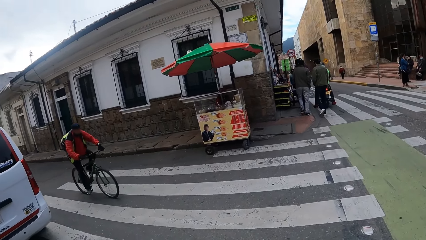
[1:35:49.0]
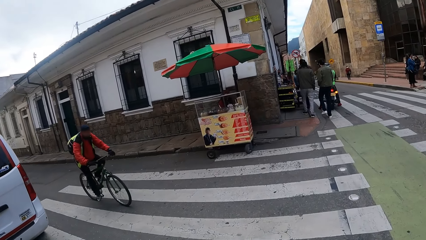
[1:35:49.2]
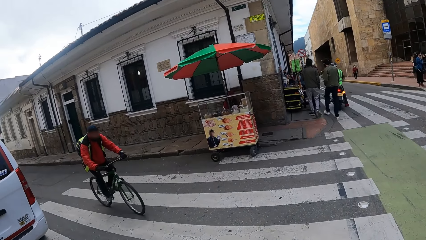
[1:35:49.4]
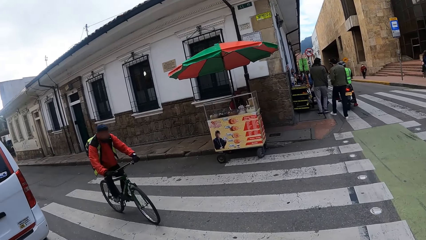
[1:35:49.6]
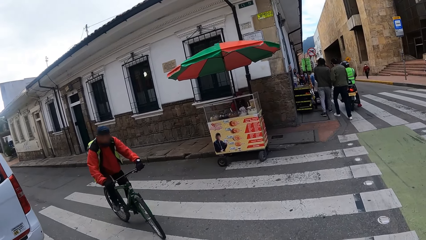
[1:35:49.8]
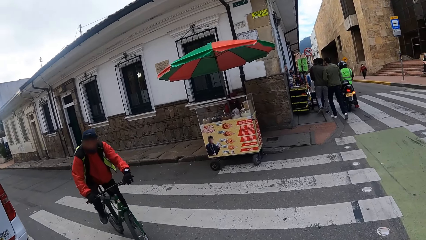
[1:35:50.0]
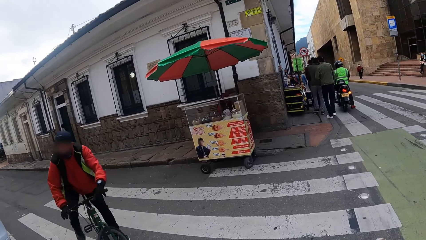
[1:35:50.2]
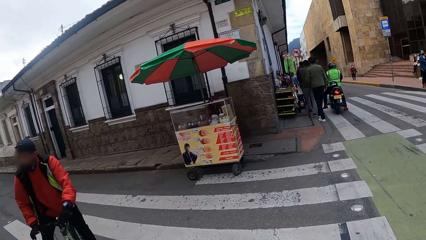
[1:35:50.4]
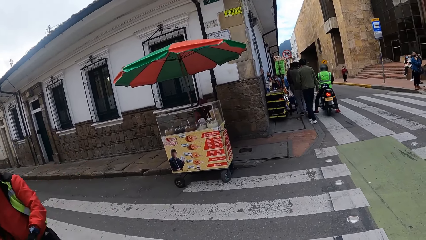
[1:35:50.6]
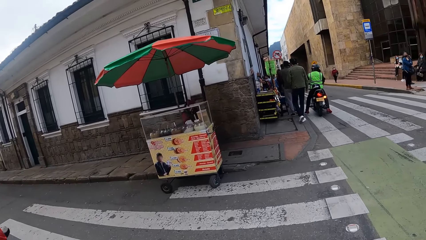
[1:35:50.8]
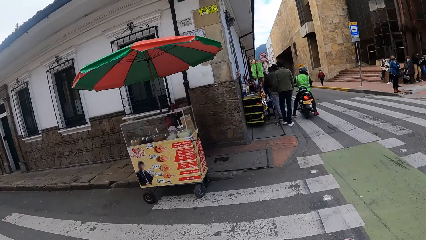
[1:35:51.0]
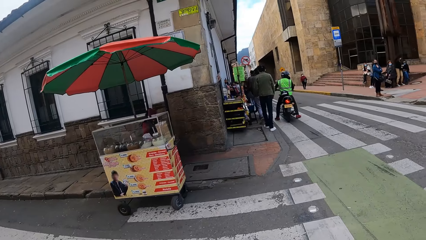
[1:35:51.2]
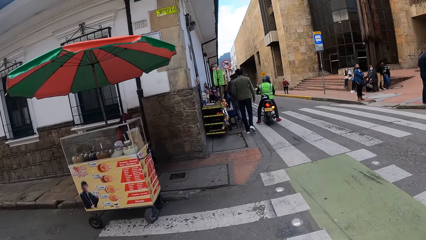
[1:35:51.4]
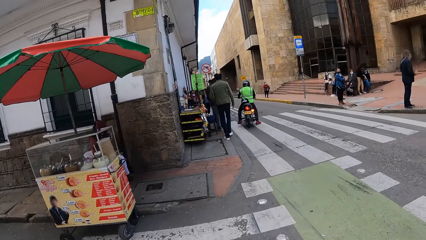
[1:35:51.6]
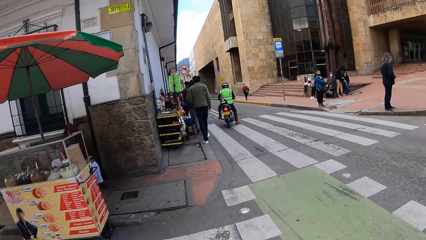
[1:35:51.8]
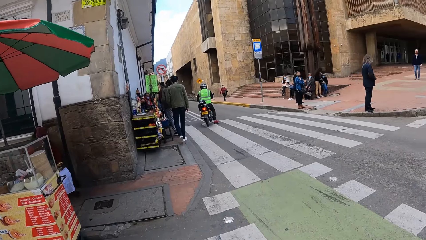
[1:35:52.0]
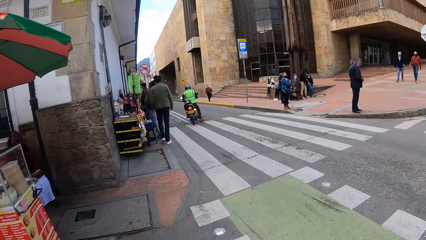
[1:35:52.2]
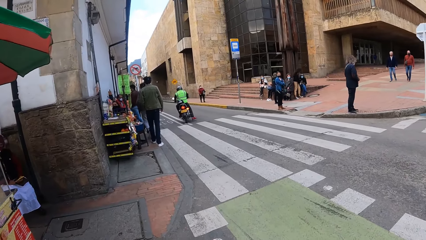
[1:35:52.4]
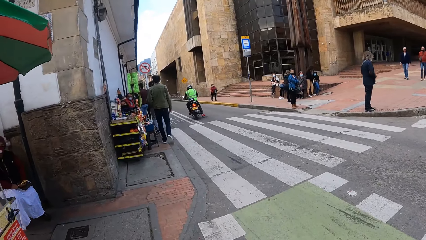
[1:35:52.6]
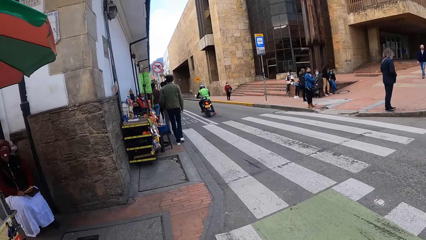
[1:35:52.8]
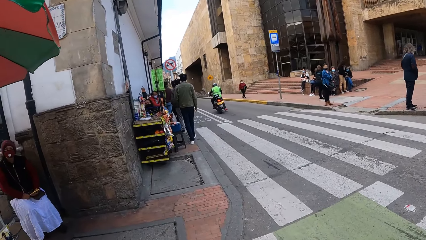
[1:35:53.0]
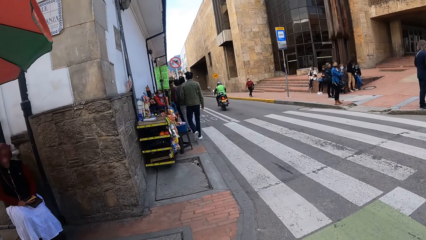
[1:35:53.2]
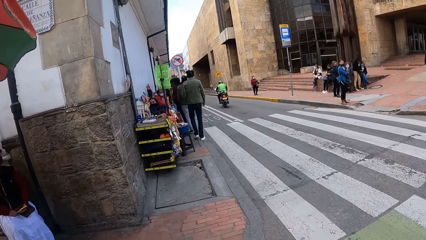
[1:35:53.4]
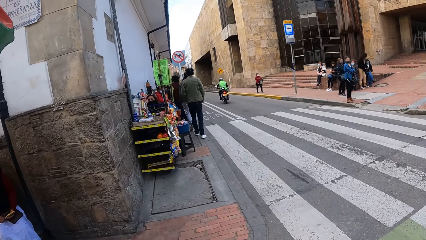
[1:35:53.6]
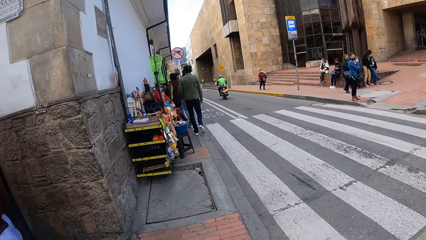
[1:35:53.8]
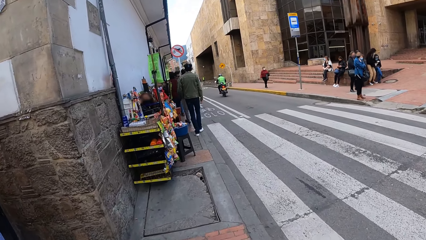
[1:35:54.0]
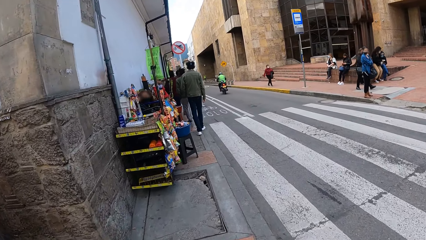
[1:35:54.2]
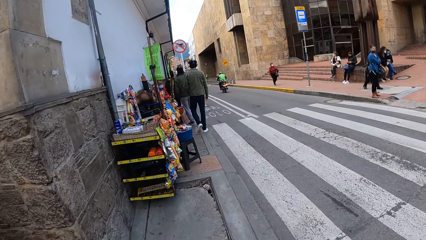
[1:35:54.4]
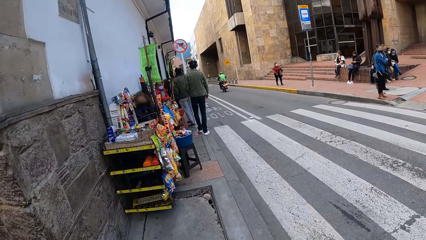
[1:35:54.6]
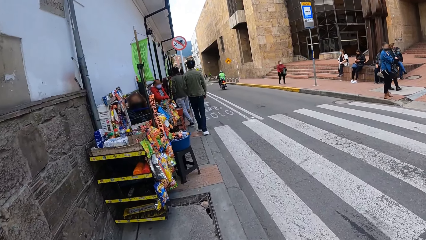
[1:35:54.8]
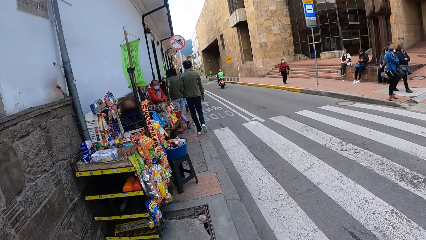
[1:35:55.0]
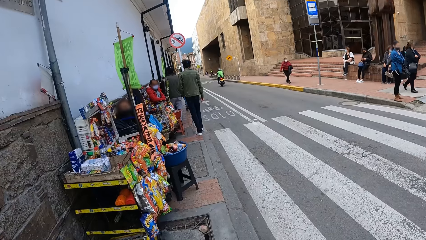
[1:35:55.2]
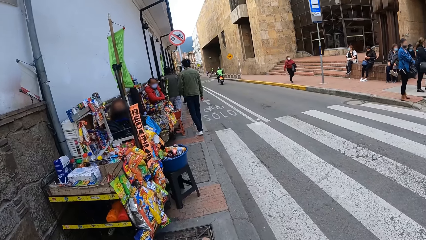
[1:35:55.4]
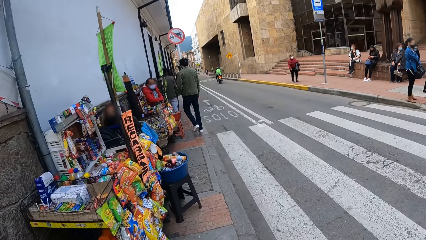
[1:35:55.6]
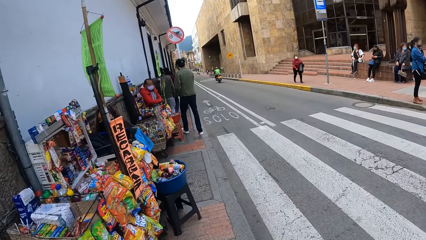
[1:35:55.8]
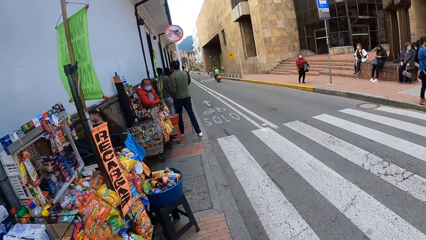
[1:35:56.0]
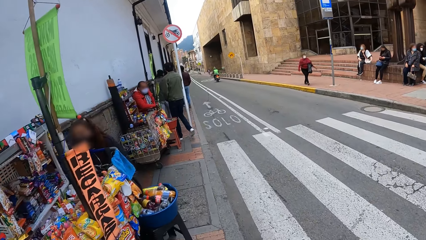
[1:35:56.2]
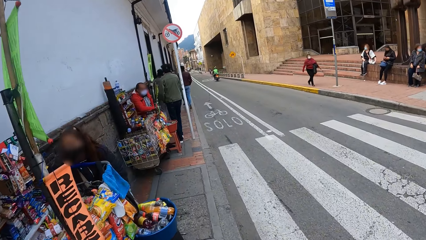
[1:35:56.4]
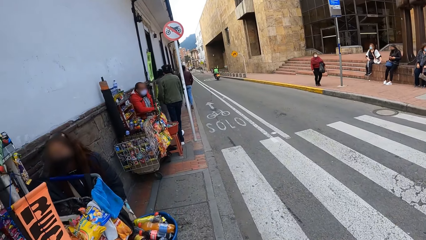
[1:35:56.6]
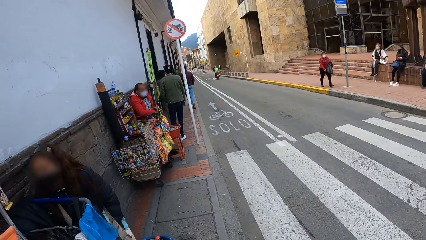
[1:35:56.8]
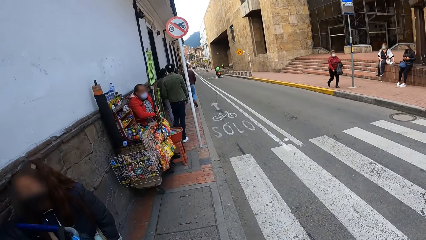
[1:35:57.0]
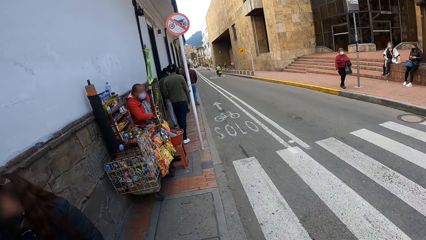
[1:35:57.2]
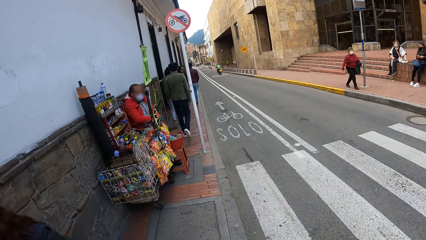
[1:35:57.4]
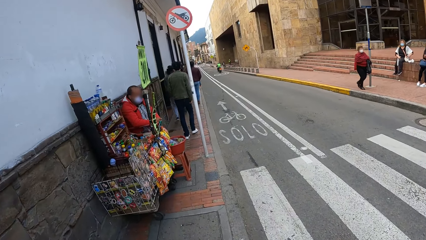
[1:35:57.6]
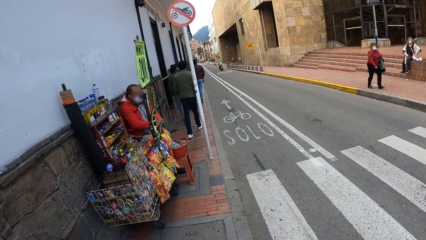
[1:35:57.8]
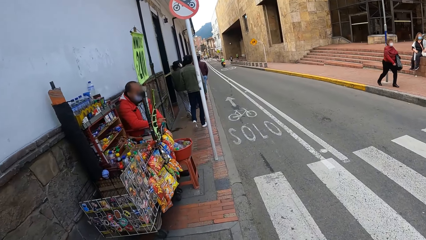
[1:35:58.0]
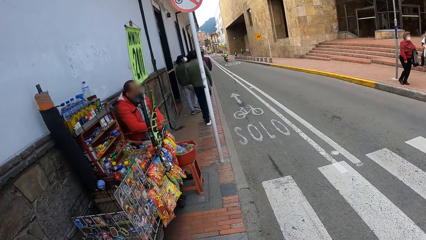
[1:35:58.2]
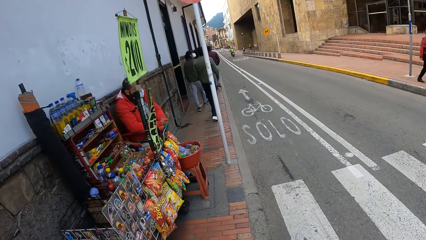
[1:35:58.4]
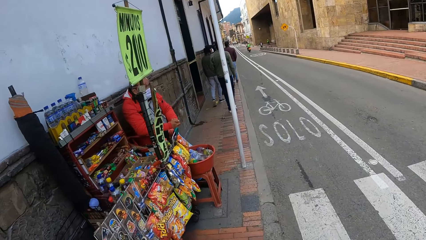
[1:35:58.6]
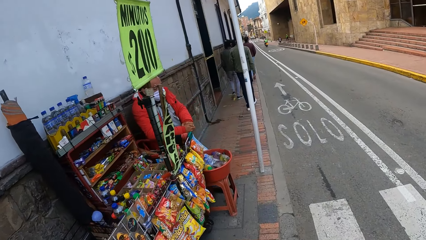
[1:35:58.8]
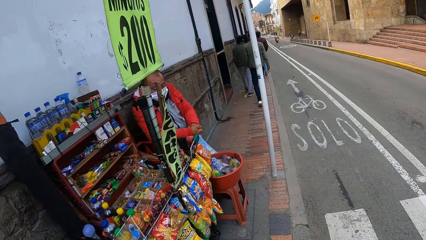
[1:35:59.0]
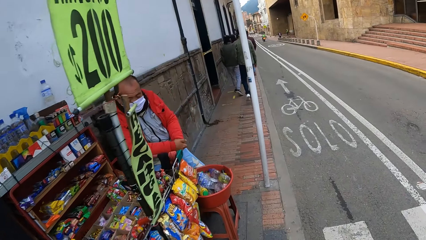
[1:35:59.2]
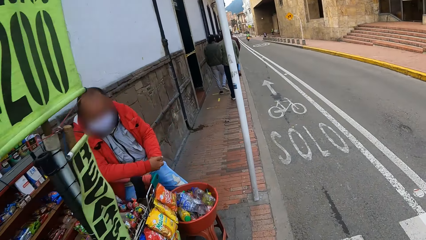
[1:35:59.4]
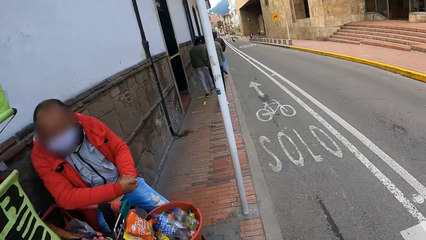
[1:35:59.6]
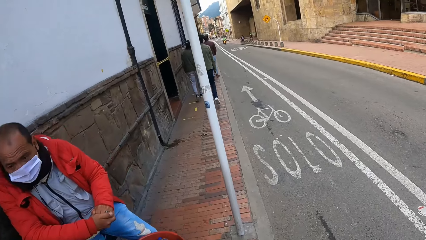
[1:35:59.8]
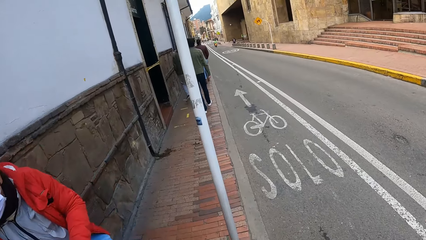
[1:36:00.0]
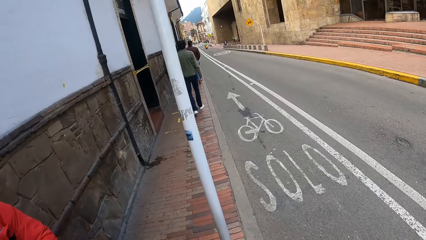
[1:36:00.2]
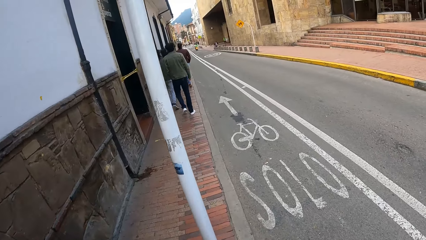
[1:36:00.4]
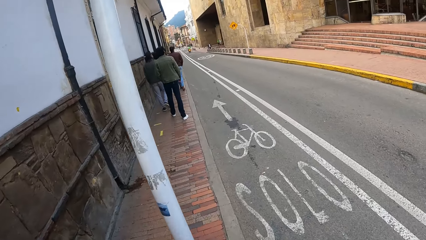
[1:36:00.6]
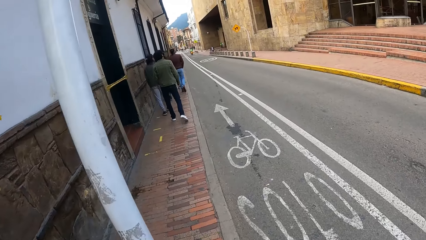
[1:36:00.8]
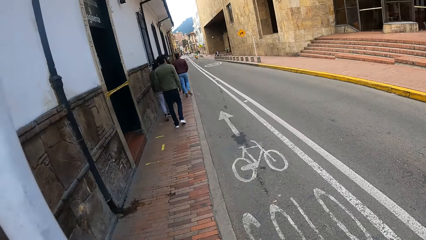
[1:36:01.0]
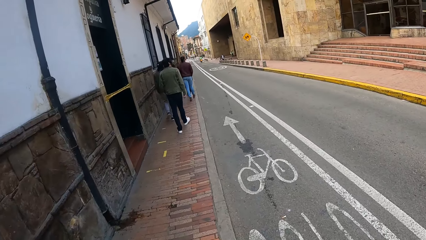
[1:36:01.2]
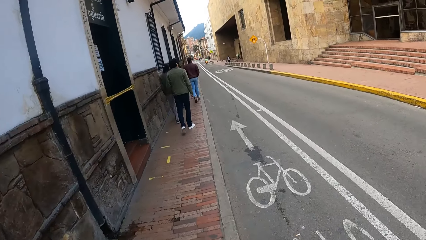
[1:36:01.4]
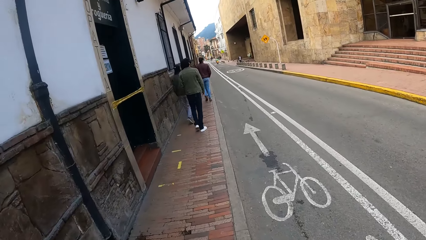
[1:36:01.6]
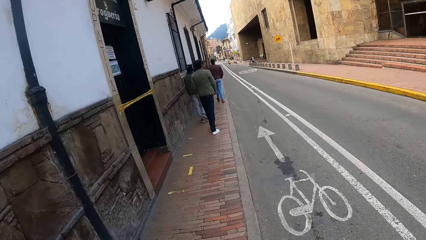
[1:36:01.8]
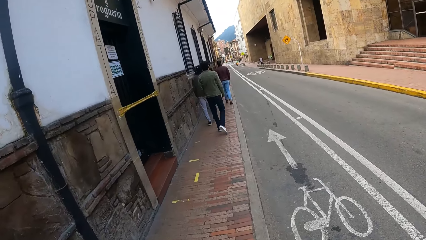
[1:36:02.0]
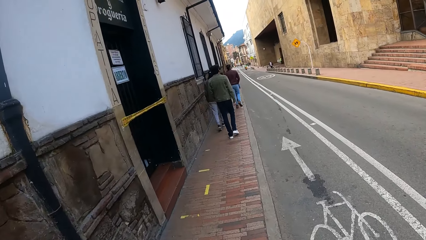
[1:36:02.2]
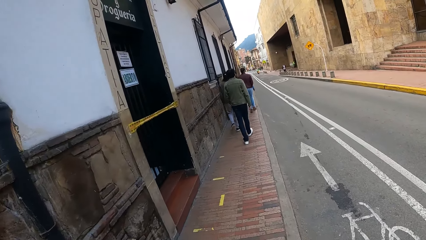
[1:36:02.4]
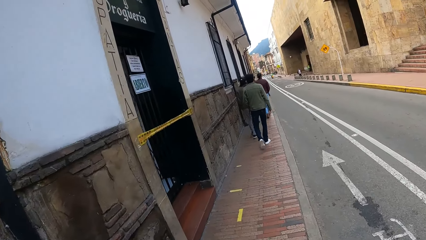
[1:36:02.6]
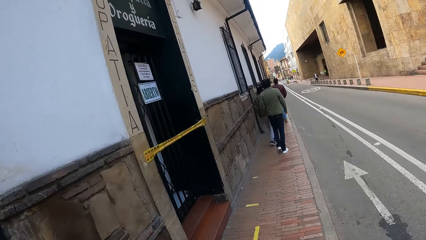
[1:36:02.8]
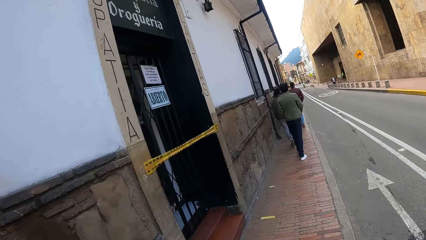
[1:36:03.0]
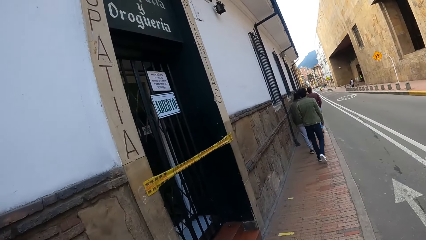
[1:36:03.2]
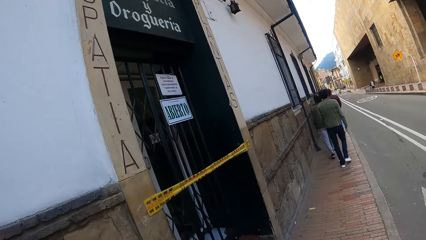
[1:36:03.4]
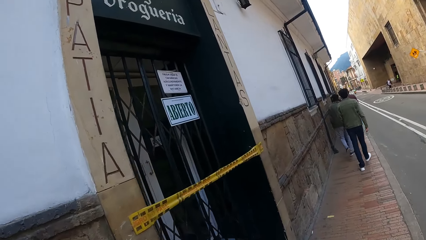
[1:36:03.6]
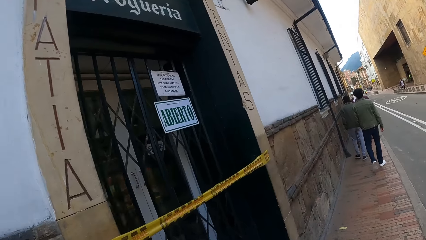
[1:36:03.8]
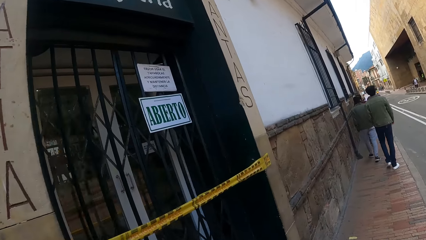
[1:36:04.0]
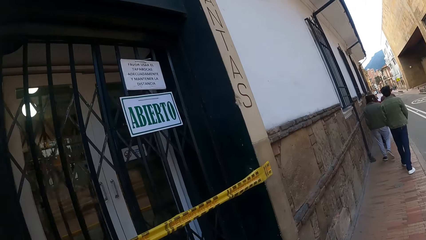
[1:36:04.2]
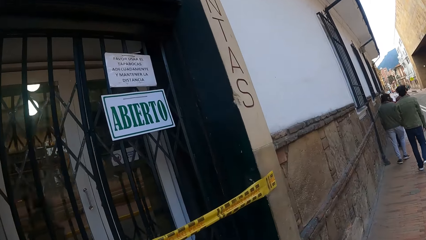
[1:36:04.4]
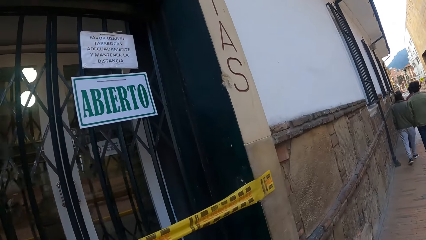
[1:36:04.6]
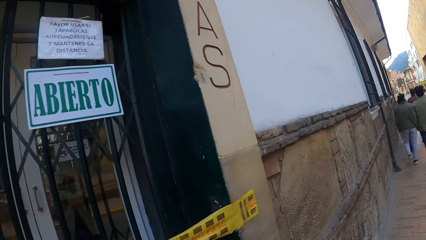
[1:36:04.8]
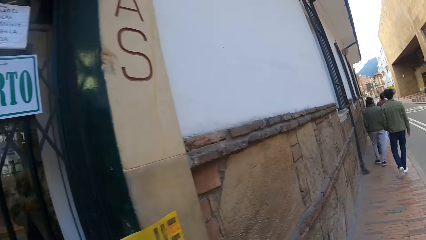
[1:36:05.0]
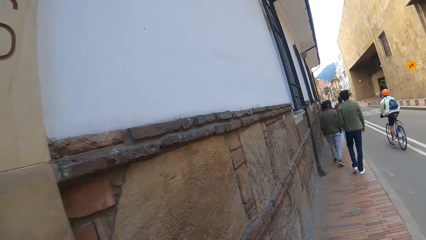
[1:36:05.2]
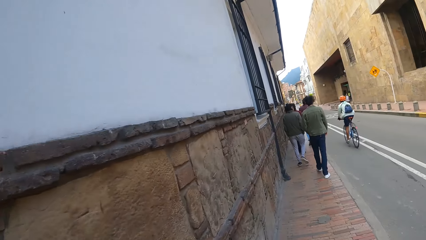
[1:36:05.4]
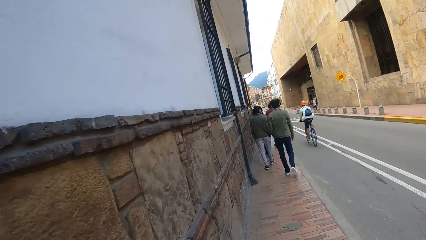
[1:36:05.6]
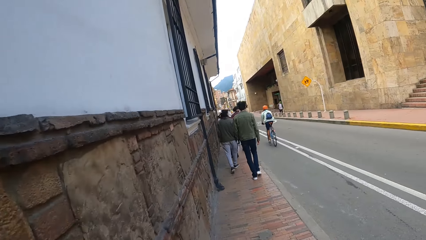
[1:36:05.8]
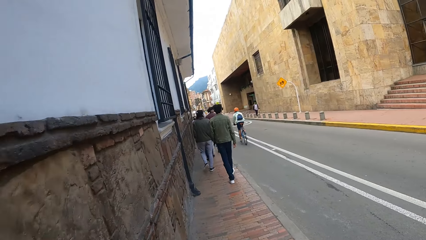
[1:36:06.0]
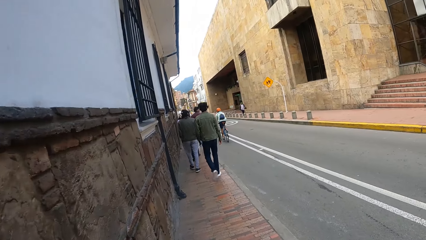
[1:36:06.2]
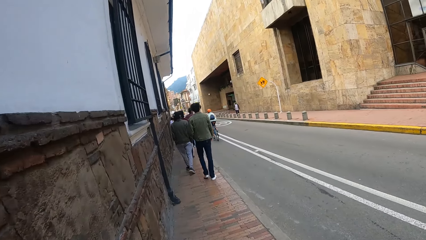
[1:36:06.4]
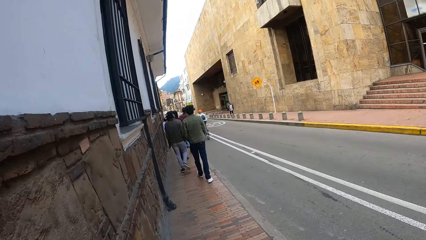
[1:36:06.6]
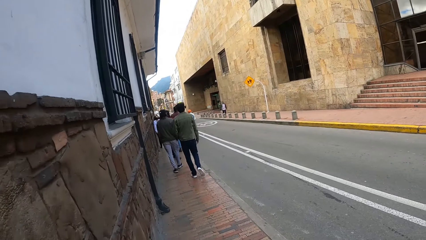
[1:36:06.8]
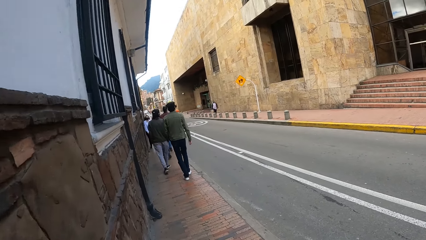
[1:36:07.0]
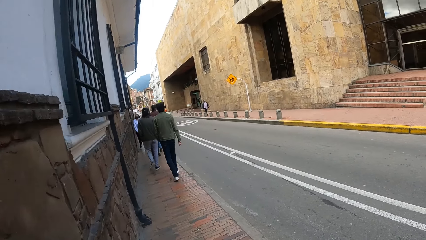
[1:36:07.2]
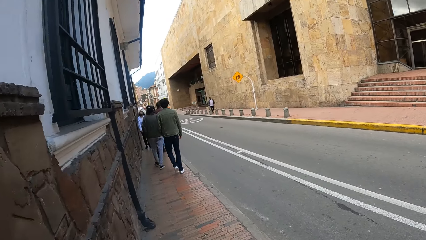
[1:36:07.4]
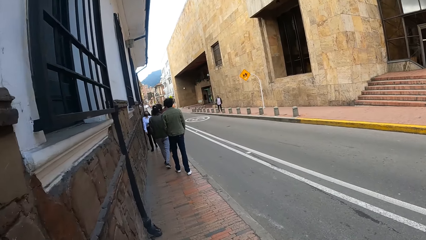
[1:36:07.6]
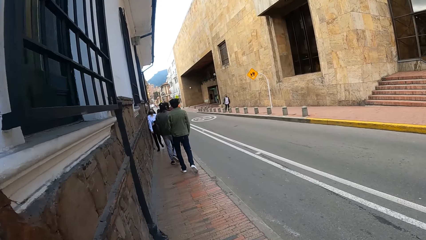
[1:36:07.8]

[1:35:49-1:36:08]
The camera wearer crosses the road. They look at a cyclist. The group of people walks on a walkway. The camera wearer looks at a vendor. They walk on the walkway or pavement. They look at the vendor. They walk on the pavement, look at a poster and walk on the pavement.
